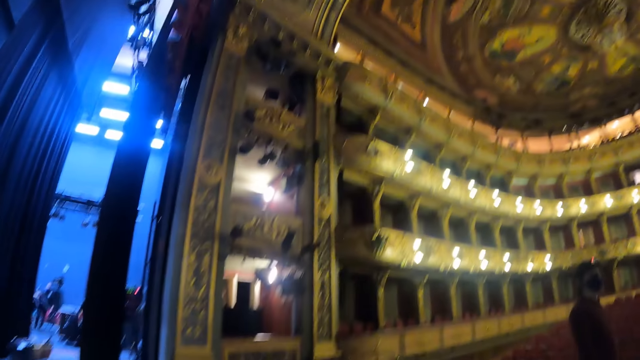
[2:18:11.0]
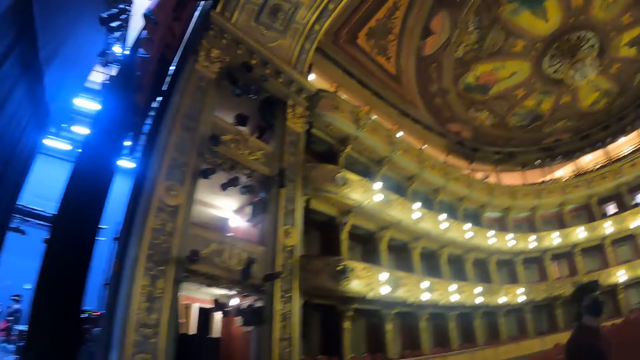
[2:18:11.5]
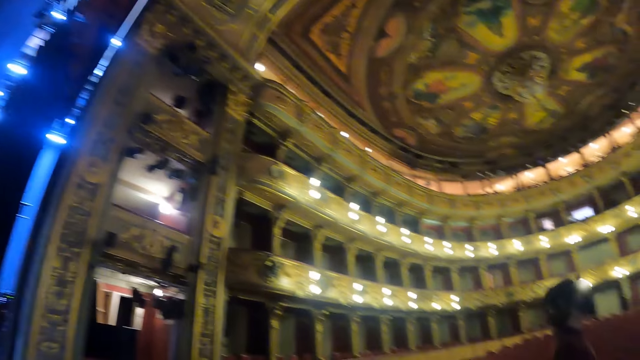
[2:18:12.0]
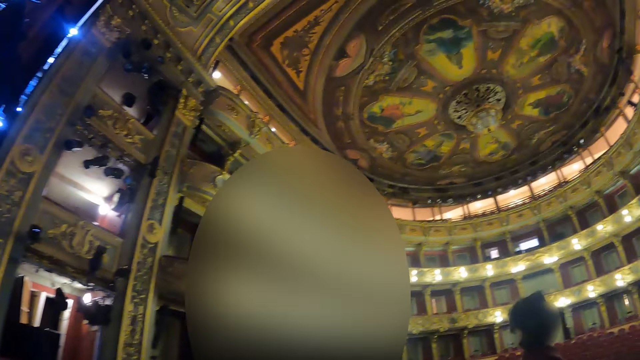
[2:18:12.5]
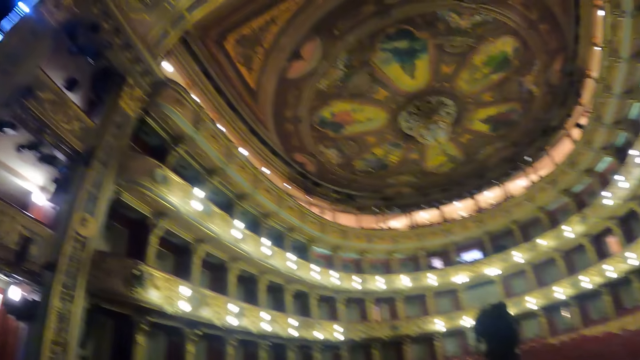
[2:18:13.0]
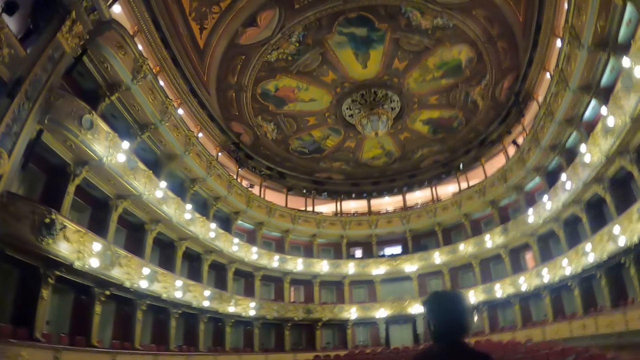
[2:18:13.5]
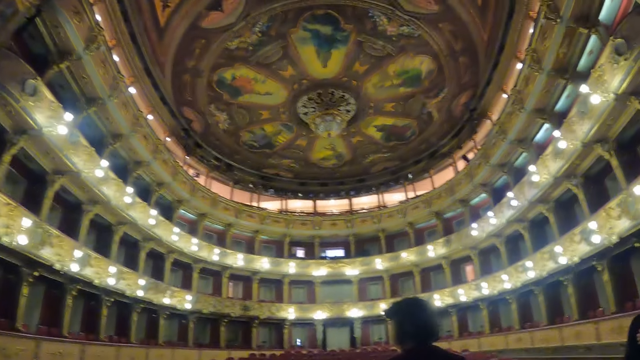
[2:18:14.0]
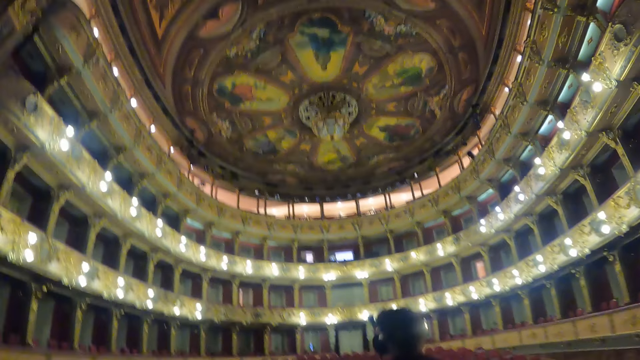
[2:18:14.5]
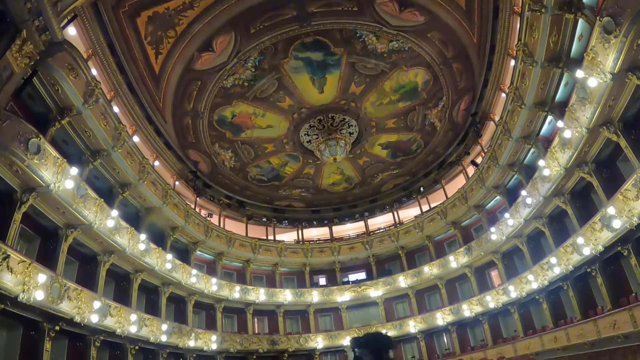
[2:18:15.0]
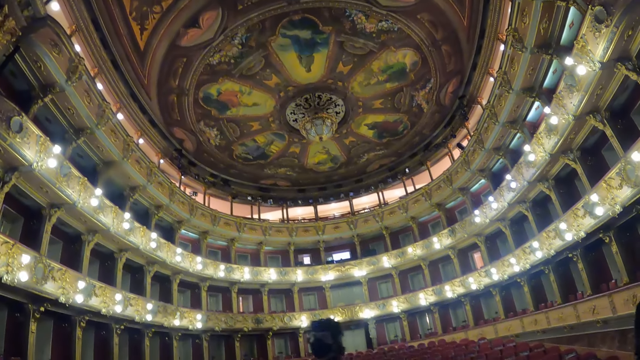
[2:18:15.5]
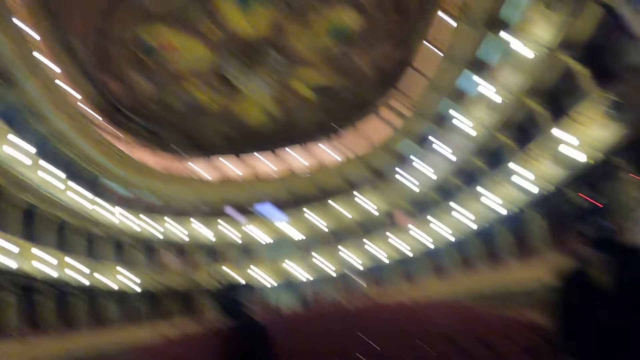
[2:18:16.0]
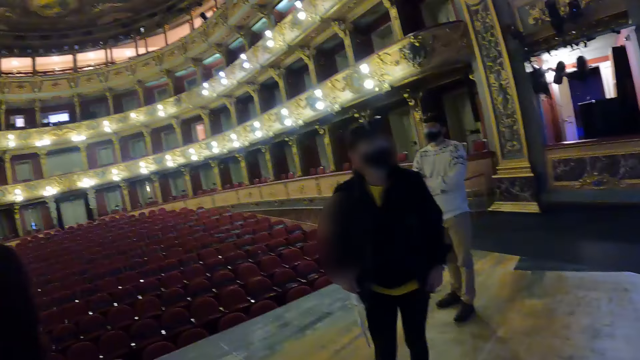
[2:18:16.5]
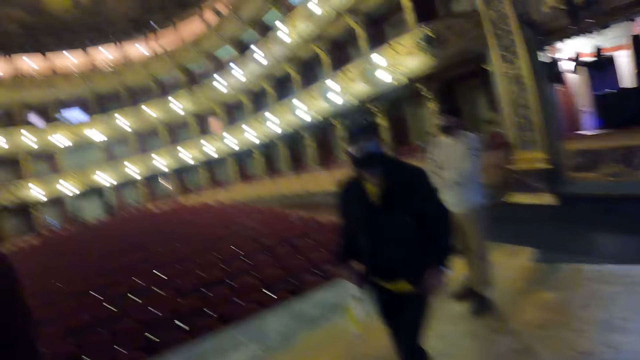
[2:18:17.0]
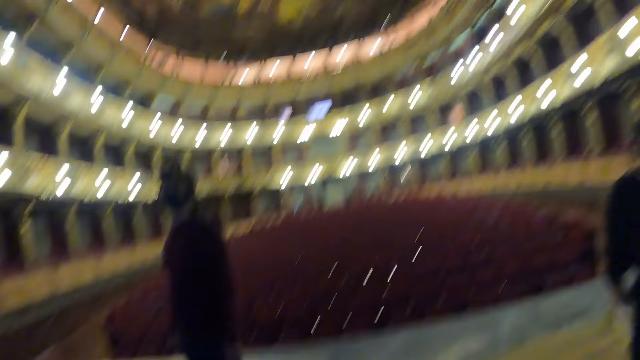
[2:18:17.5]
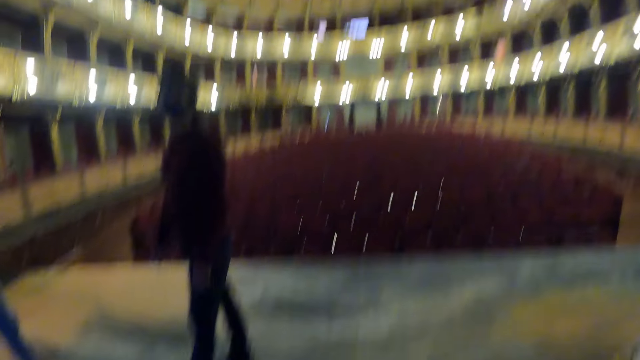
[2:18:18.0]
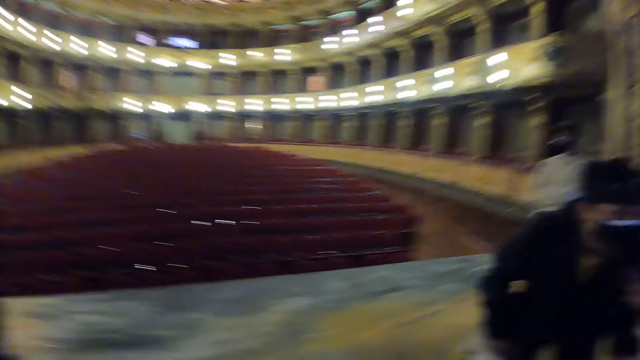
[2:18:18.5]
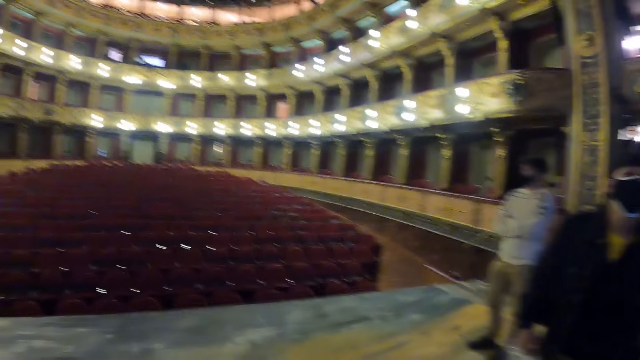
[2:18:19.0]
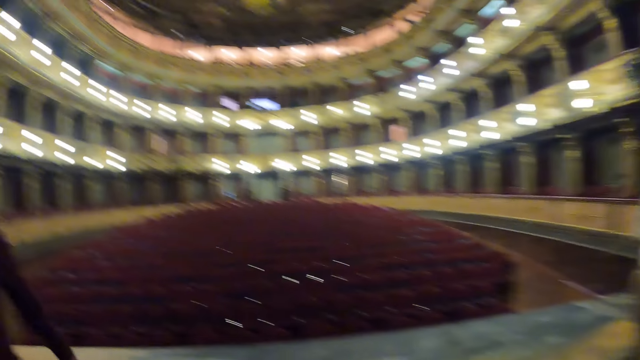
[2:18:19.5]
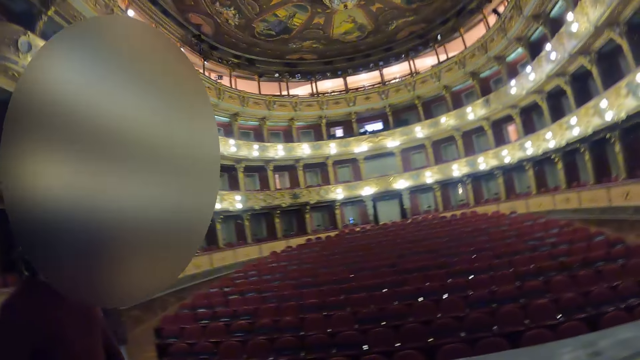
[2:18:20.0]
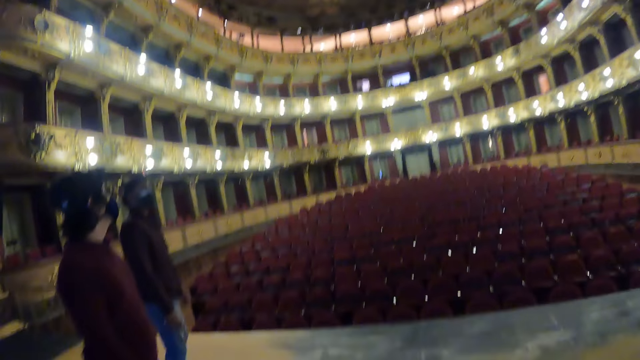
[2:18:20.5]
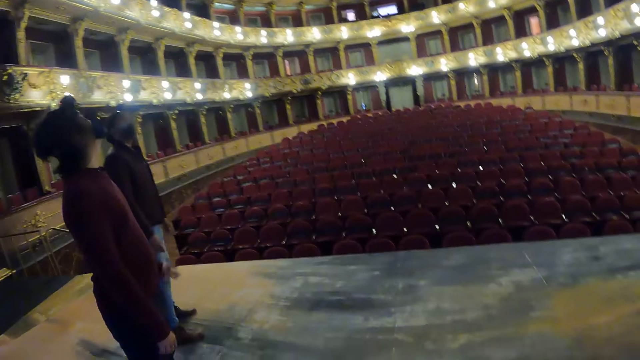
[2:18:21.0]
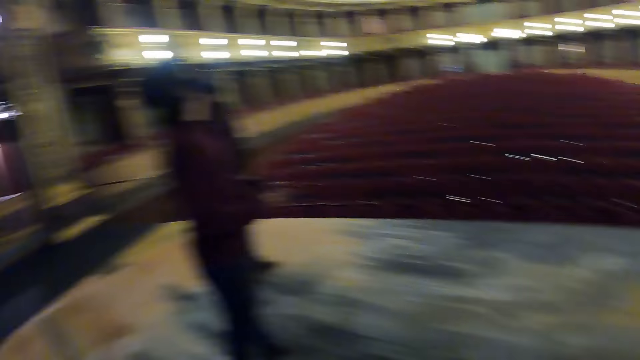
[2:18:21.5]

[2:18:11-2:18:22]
The camera wearer looks around the building. They walk around the building.

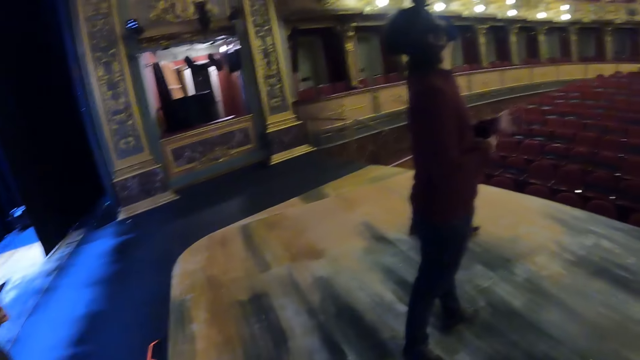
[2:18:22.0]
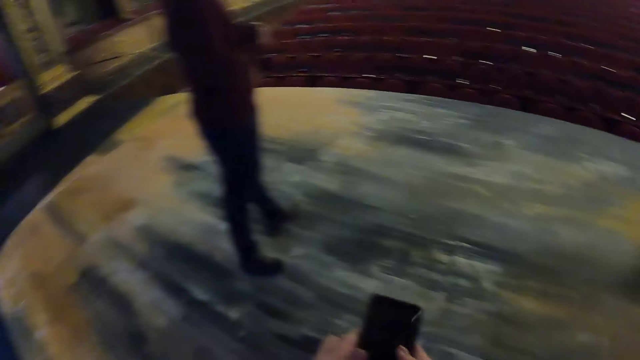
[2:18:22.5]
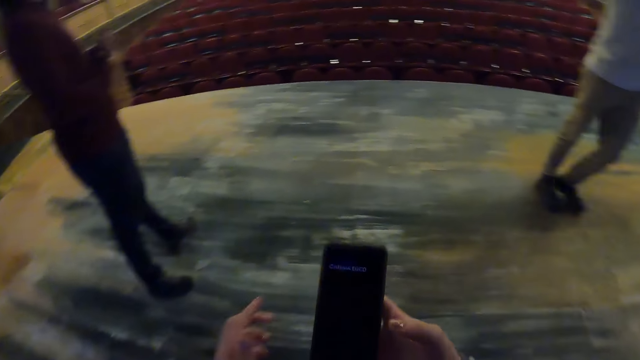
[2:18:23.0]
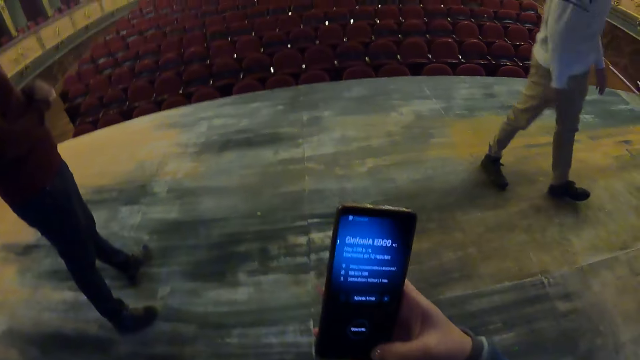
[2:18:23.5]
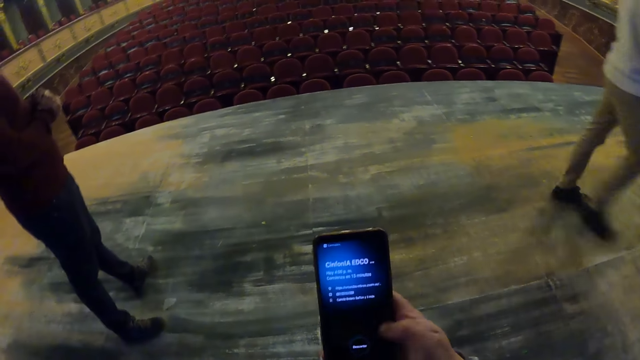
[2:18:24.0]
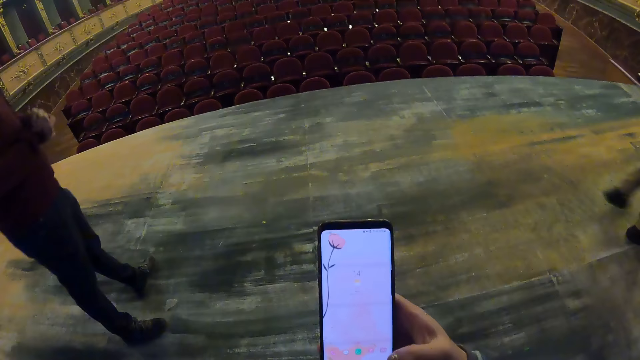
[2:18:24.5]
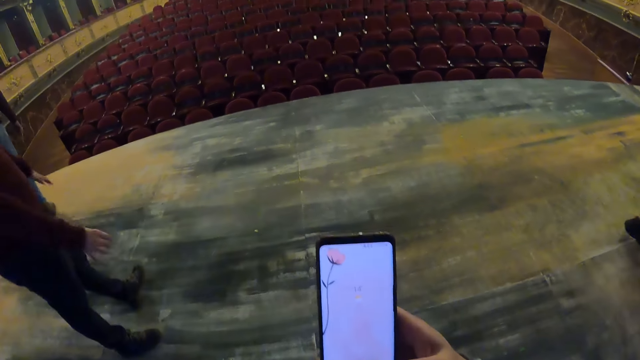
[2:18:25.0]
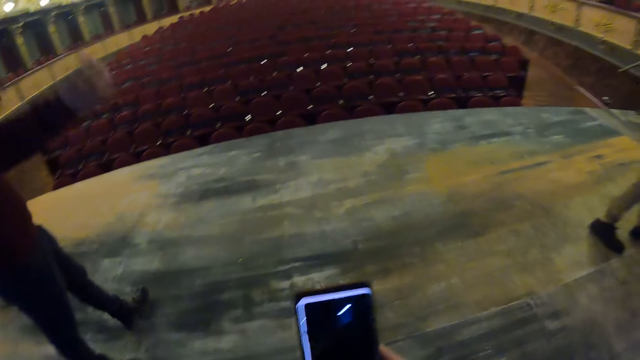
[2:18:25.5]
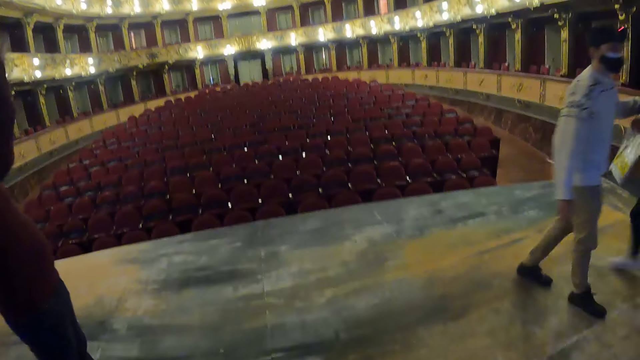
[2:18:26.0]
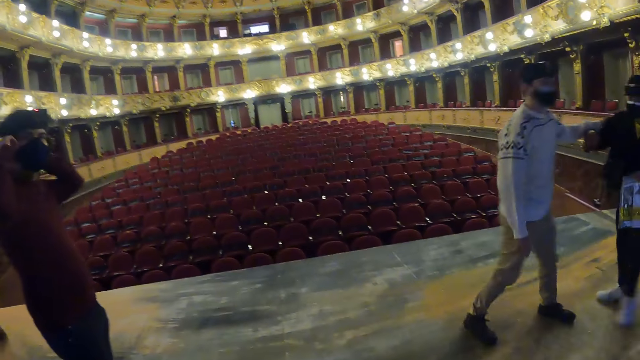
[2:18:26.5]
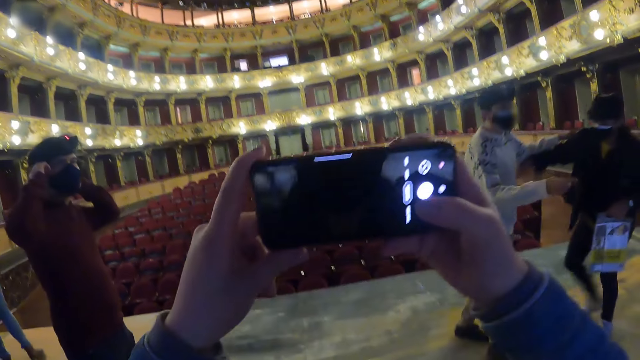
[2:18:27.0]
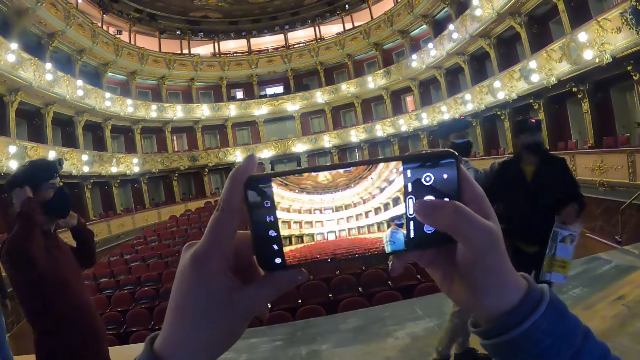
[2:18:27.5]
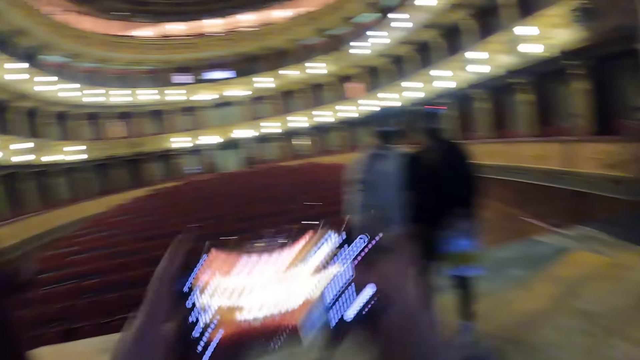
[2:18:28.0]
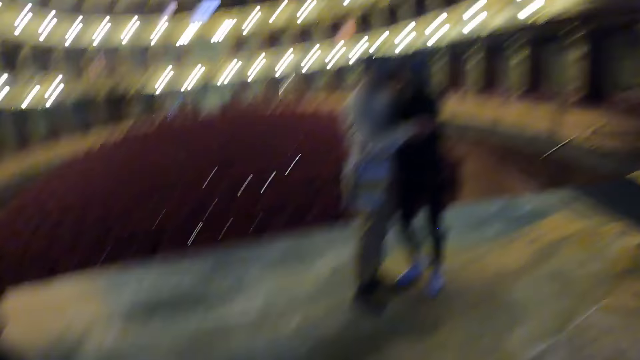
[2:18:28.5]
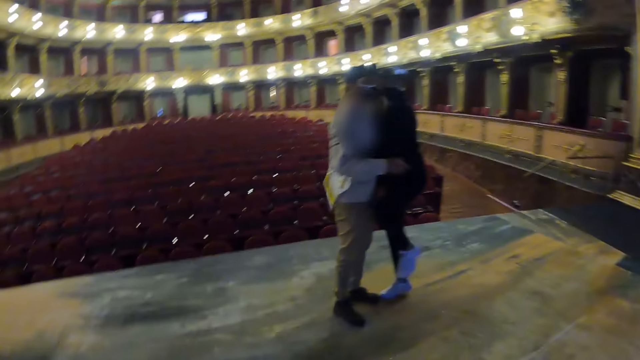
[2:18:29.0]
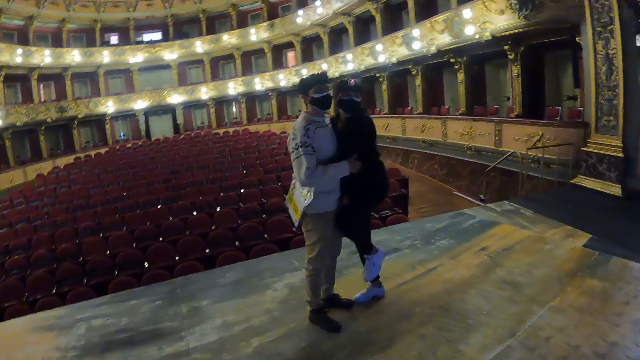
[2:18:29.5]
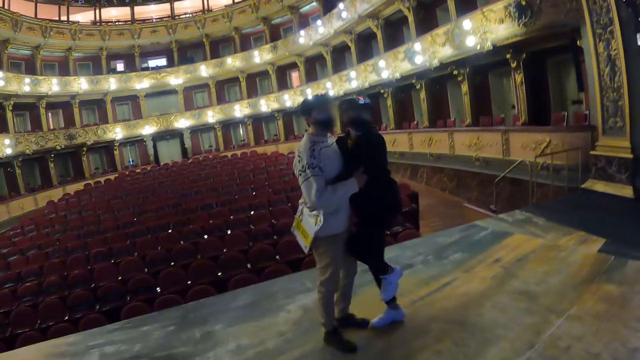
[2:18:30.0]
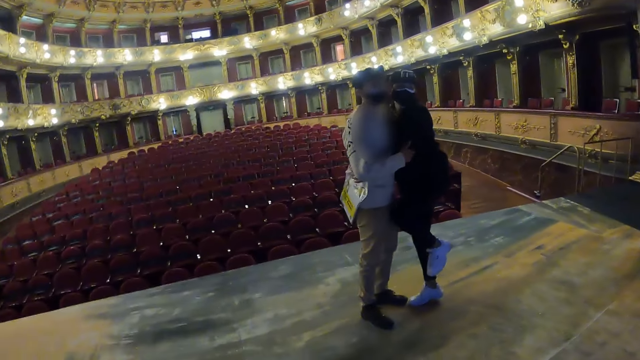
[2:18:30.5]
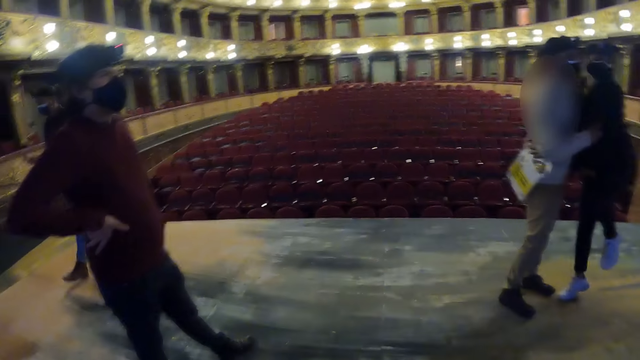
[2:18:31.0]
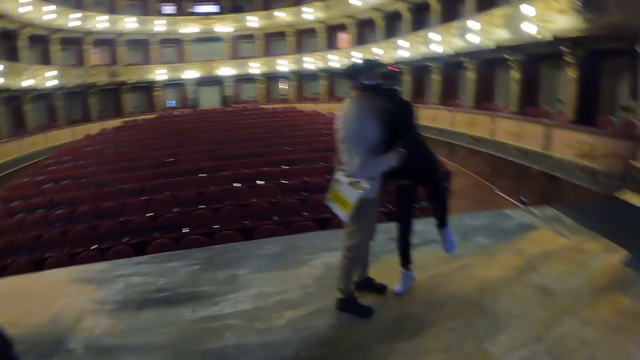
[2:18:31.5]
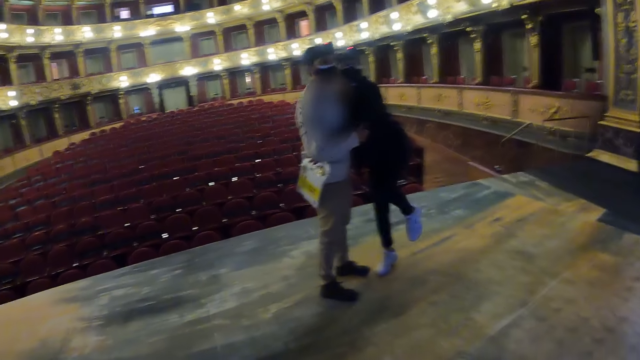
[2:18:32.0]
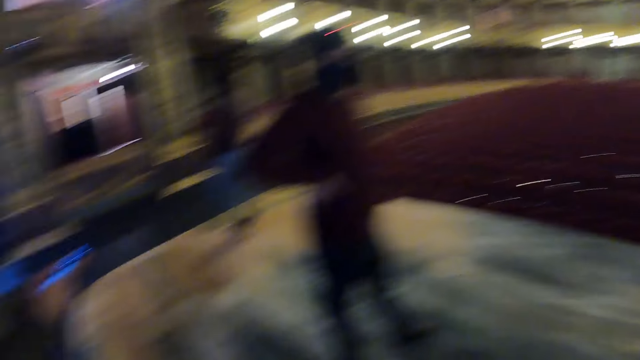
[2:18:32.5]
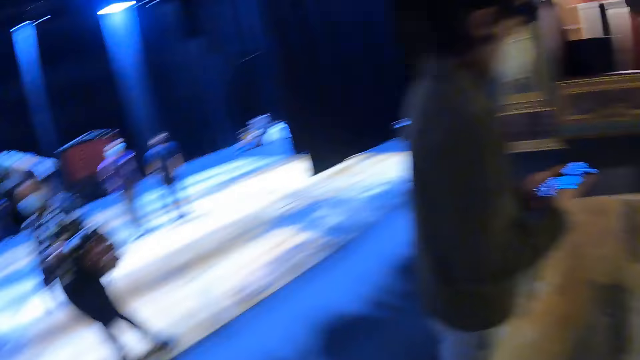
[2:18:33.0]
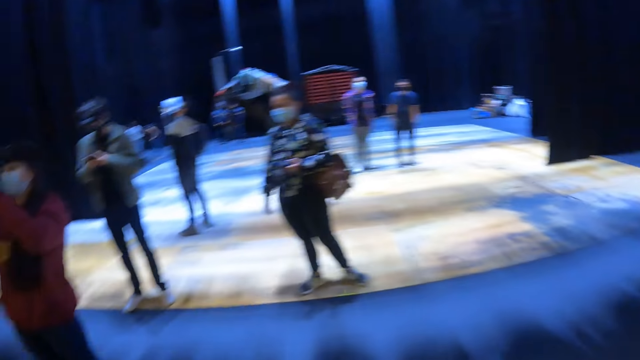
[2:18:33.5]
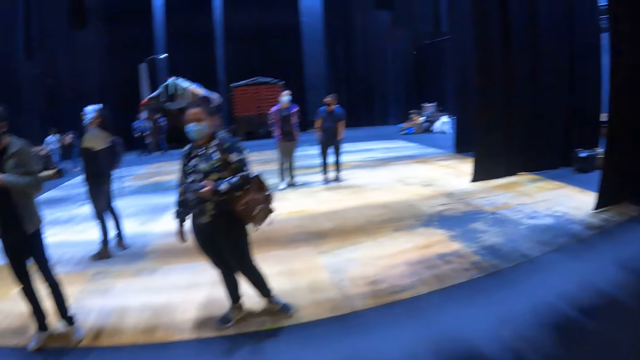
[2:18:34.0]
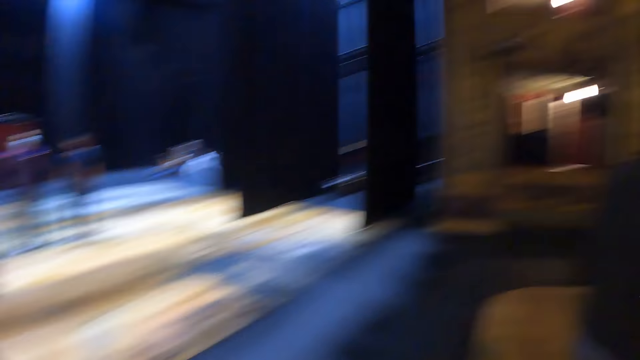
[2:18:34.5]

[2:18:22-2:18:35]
The camera wearer uses a phone. They hold the phone. They scroll the phone. They take photos. They look around. They look around the building.
